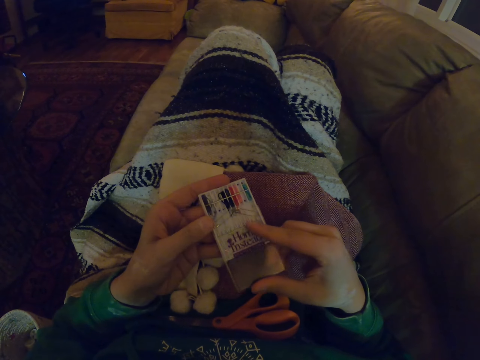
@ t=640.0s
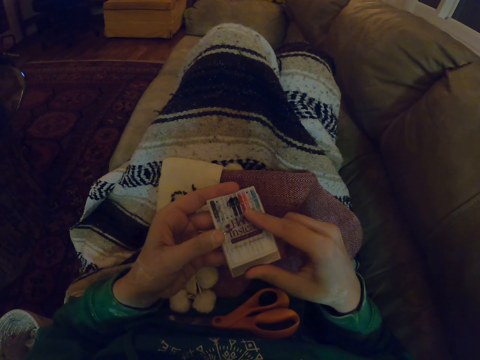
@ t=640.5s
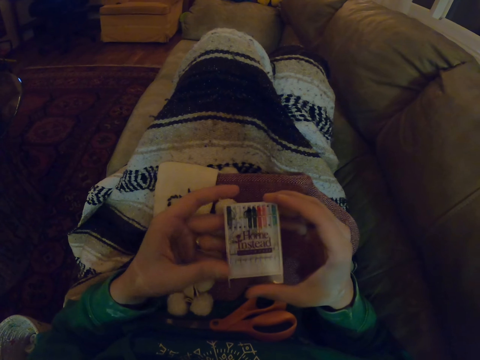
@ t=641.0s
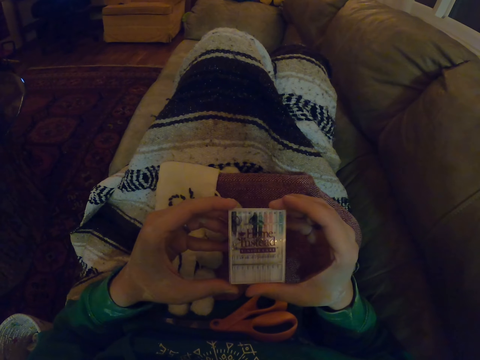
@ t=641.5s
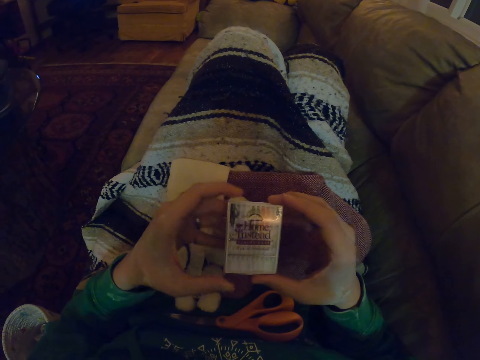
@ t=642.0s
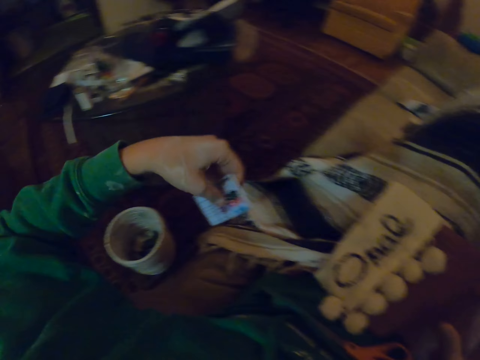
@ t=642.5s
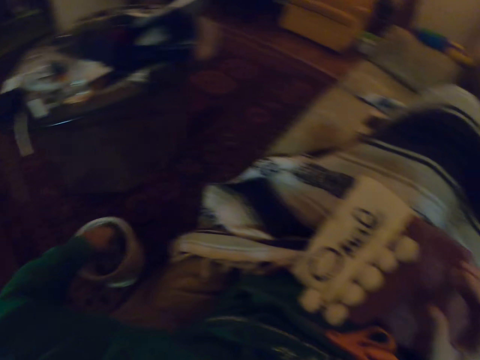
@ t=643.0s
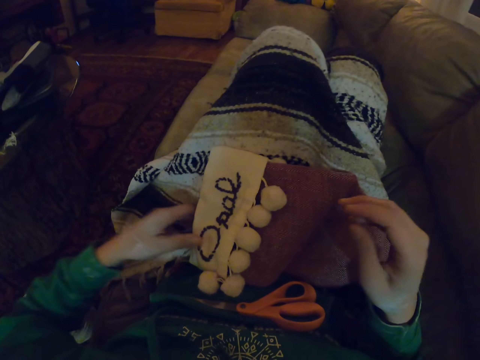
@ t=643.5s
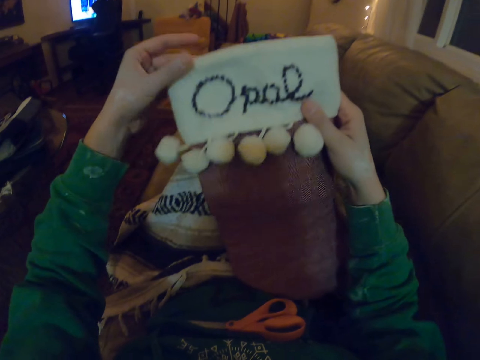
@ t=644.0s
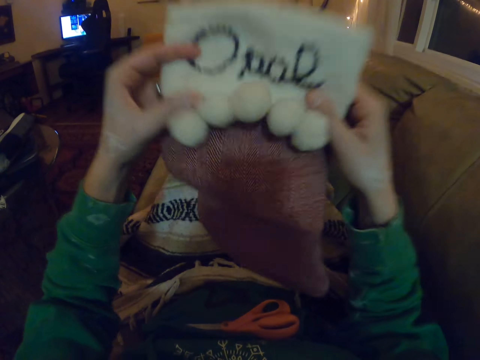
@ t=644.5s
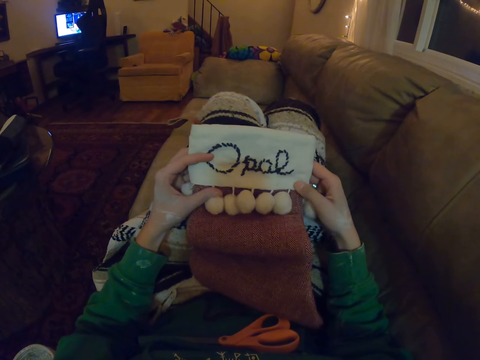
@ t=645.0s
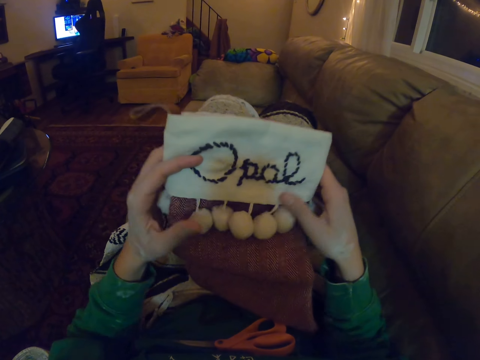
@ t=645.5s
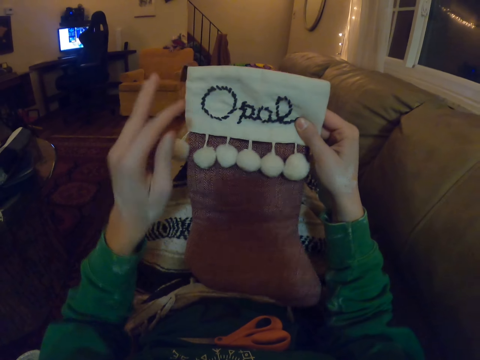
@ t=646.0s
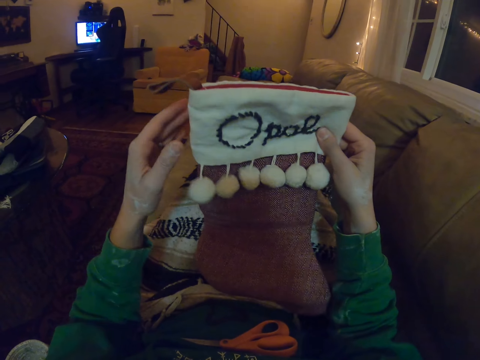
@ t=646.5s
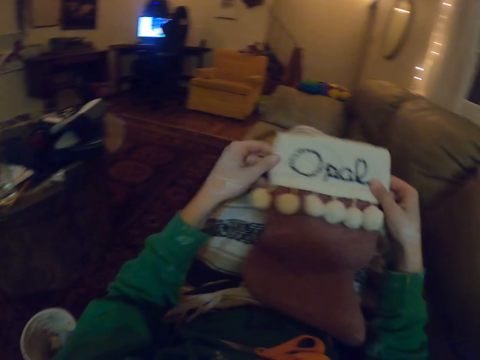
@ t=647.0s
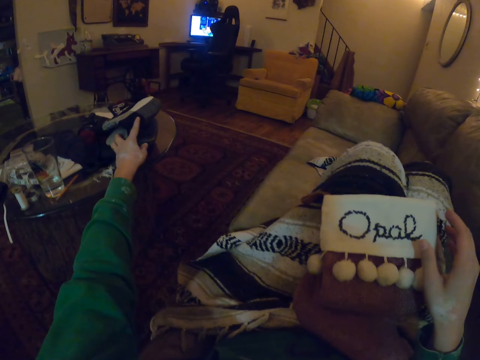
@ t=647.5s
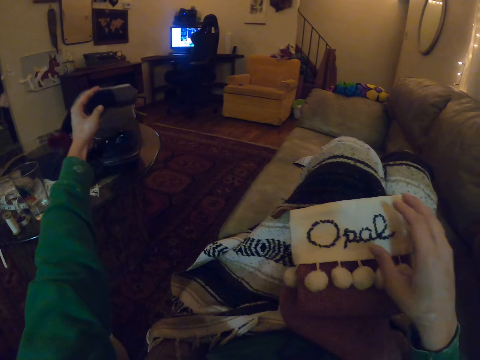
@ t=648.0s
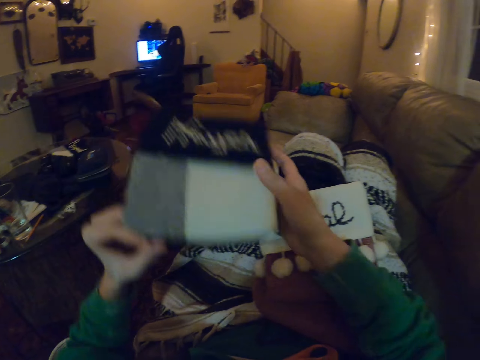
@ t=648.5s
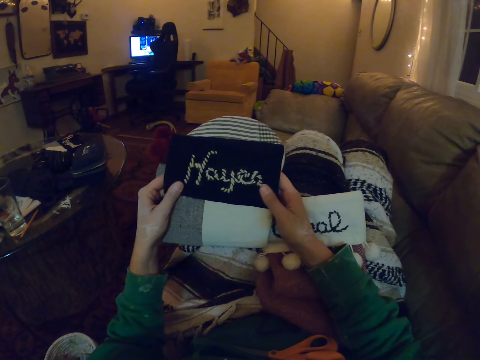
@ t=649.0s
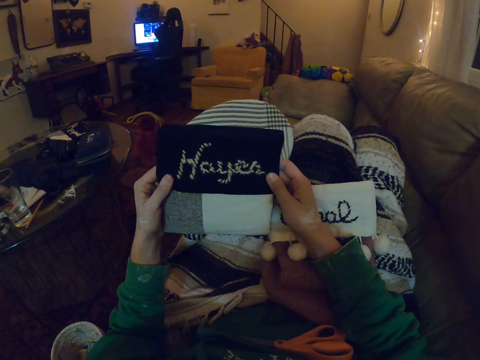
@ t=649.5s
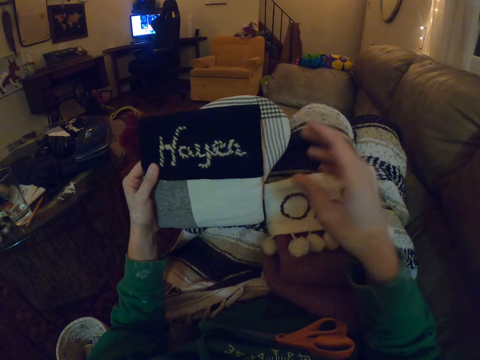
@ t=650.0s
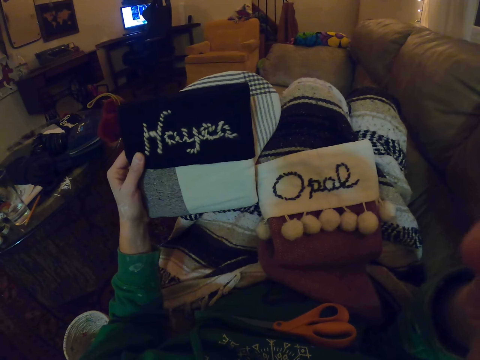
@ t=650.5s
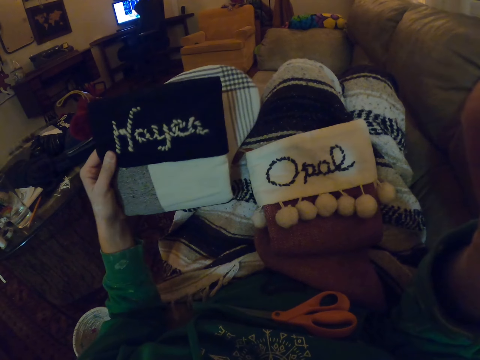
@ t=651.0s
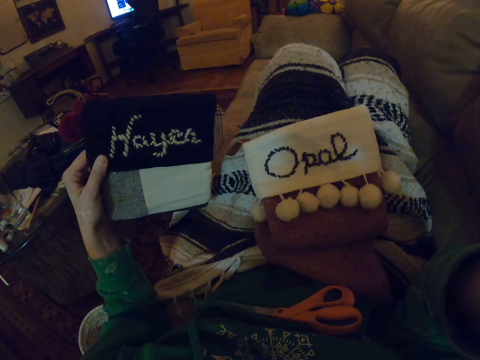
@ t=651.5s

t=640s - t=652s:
The camera wearer puts the box in the nylon. They put a set of sewing needles in the container. They lift a knitted cloth, put down the cloth, and pick the knitted cloth from the table. They check the cloth.
